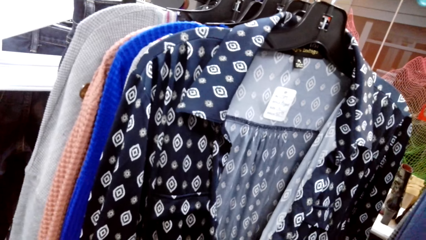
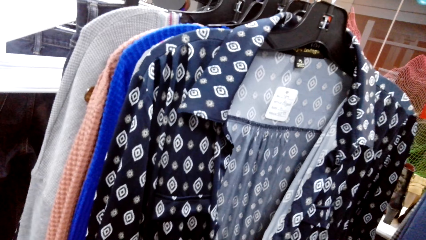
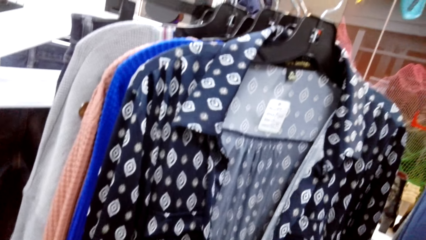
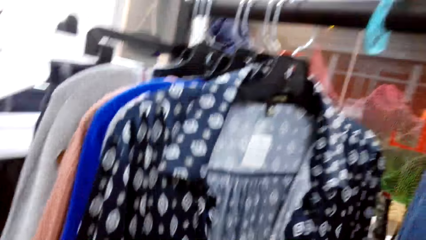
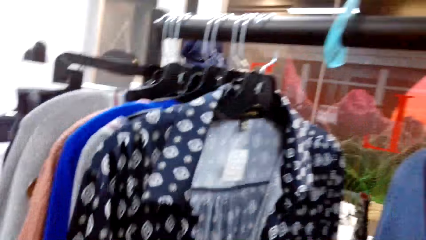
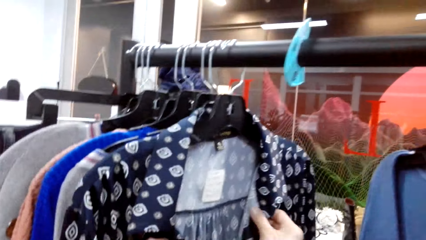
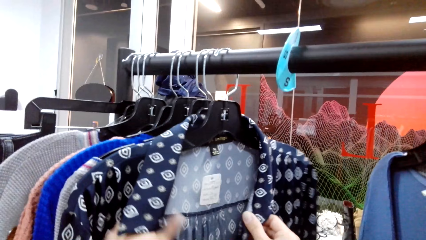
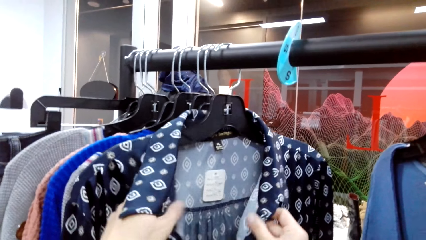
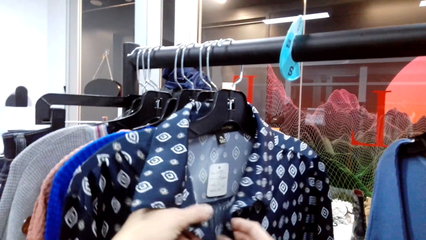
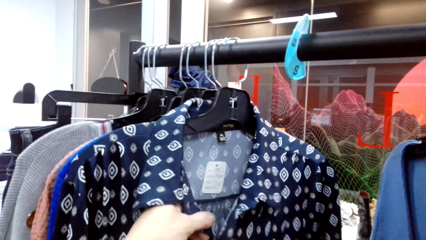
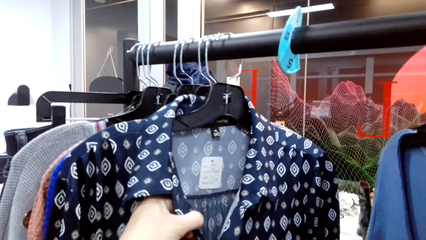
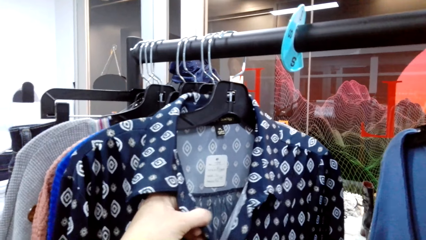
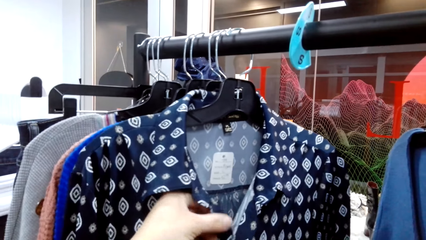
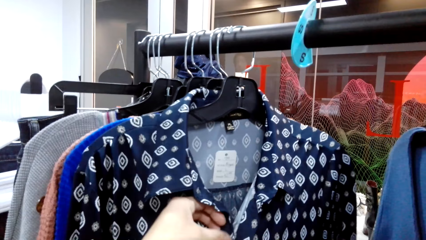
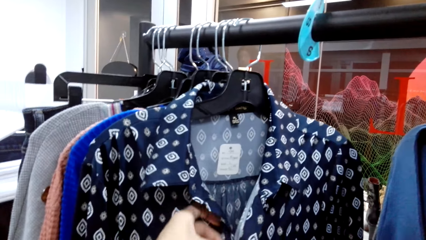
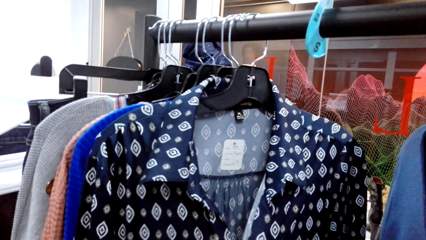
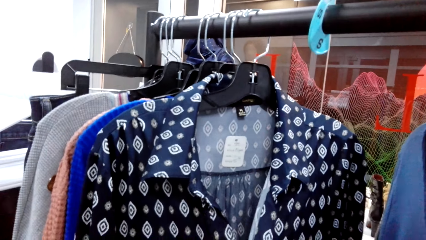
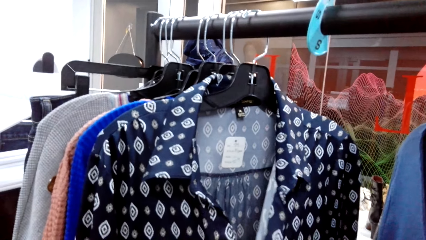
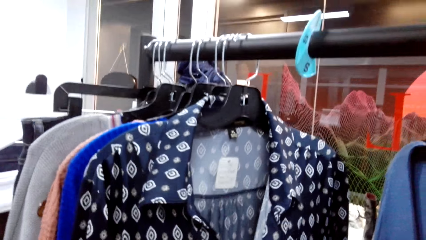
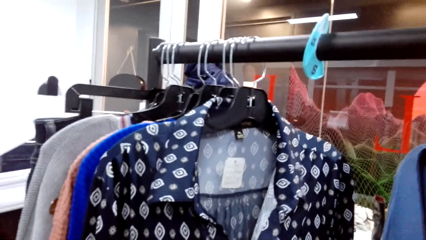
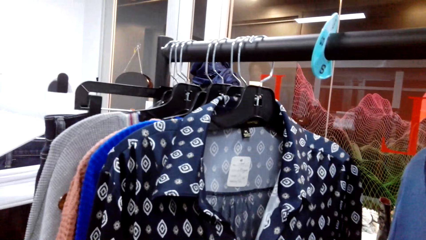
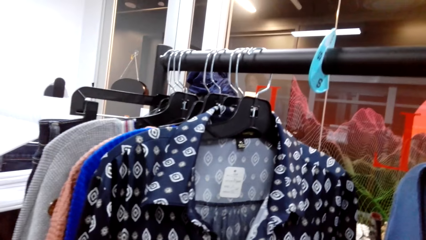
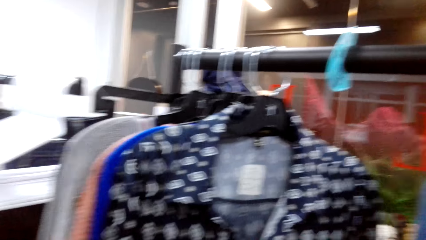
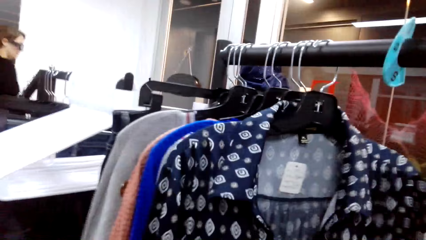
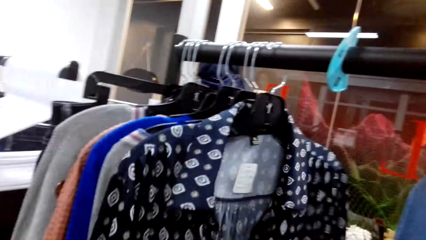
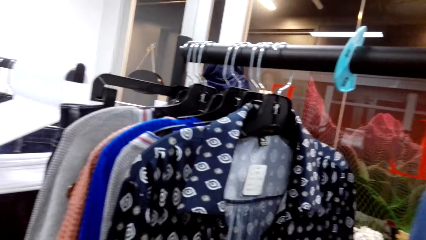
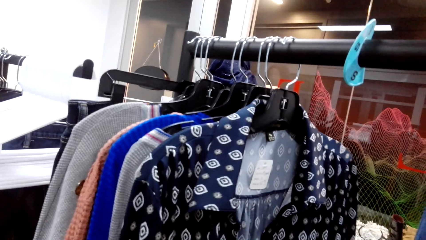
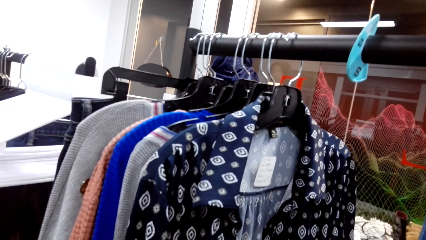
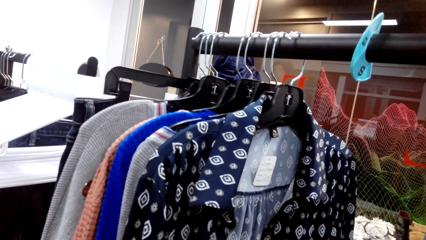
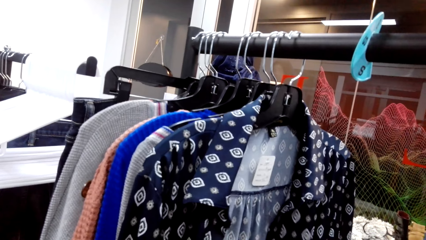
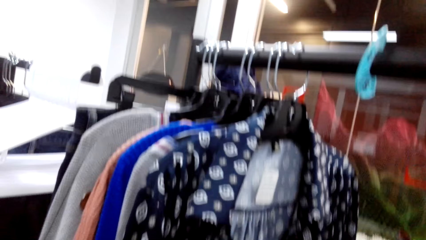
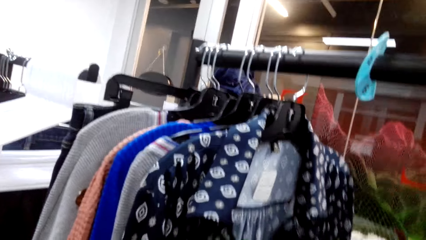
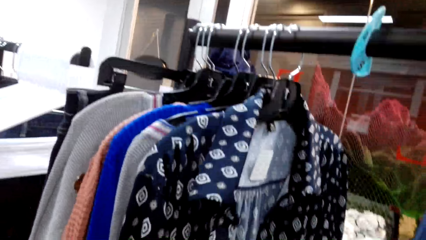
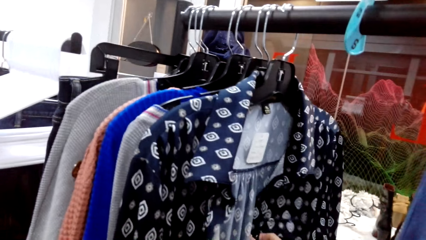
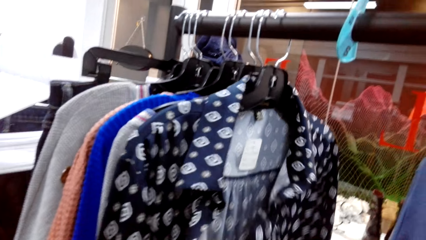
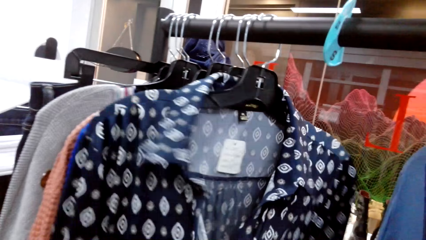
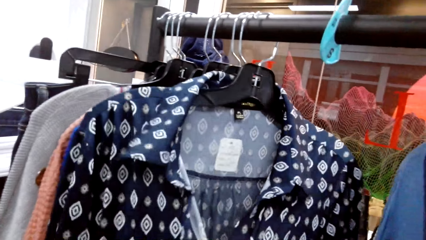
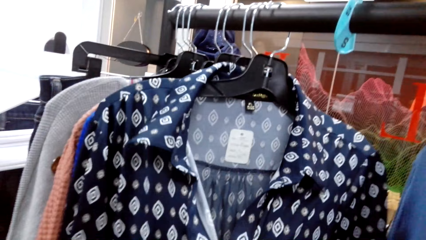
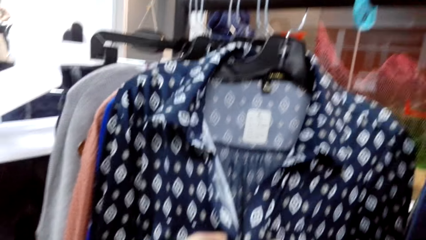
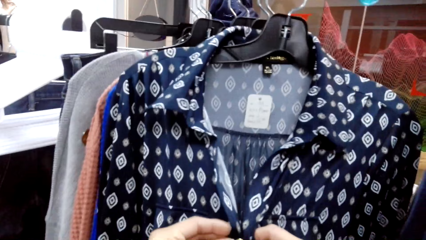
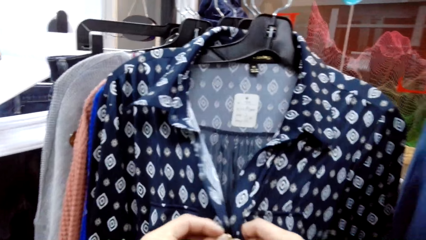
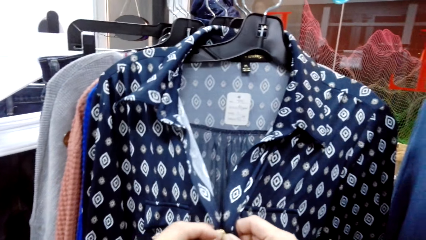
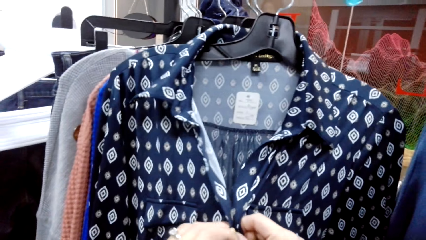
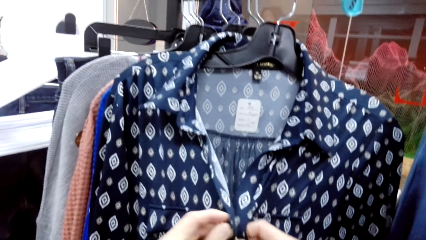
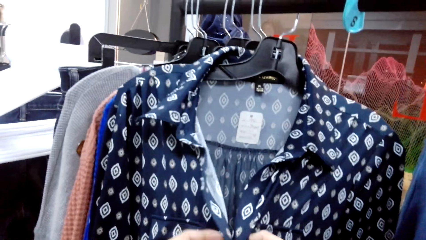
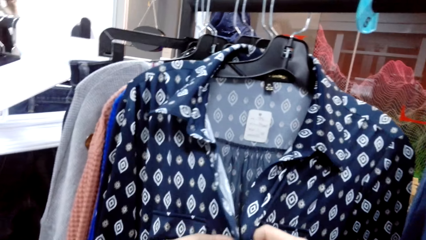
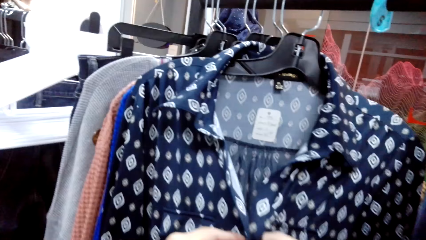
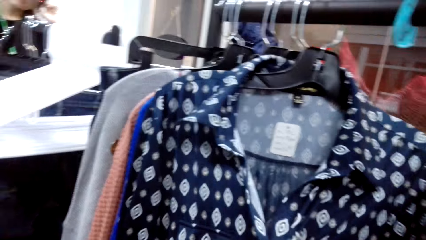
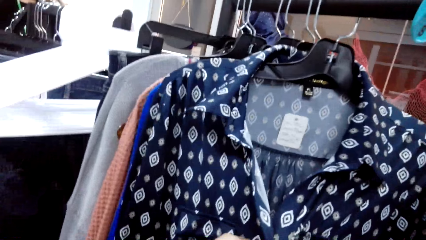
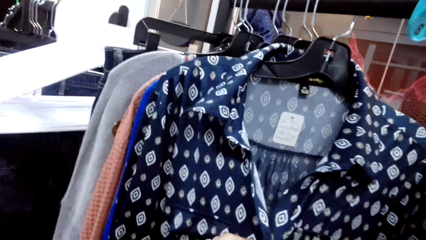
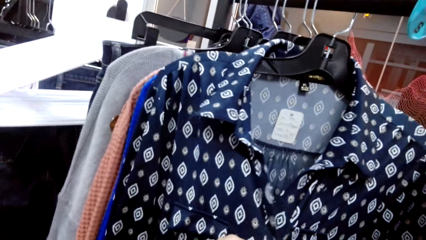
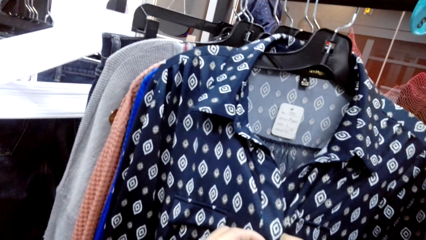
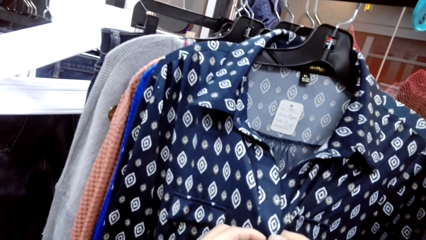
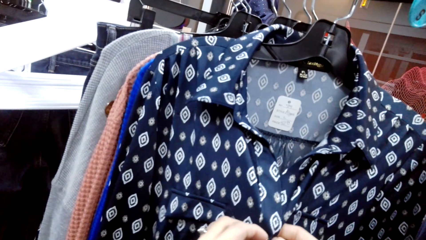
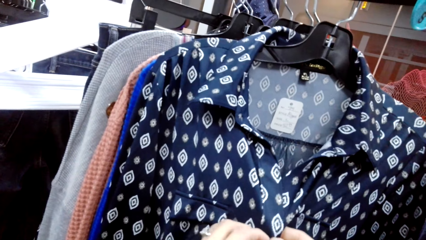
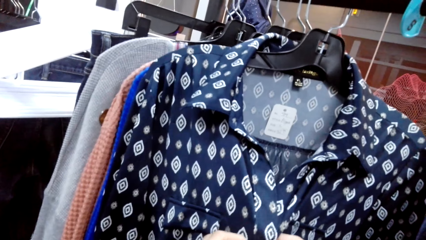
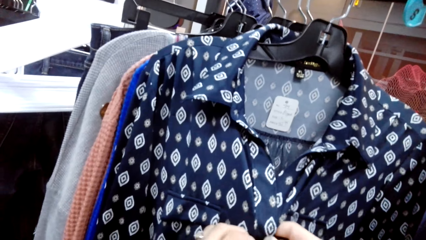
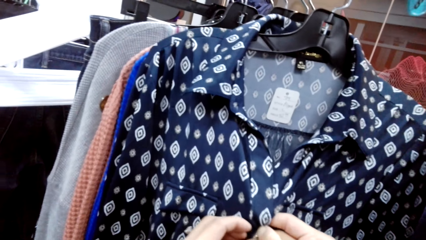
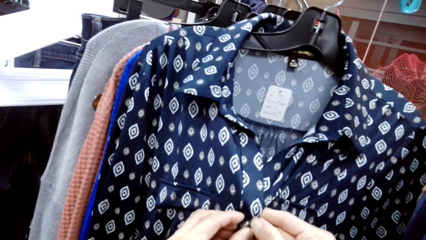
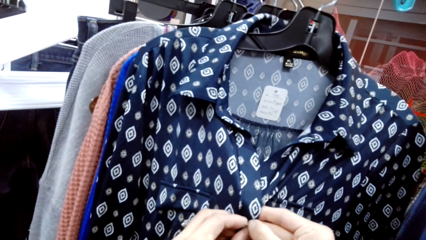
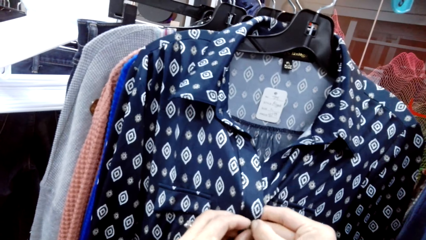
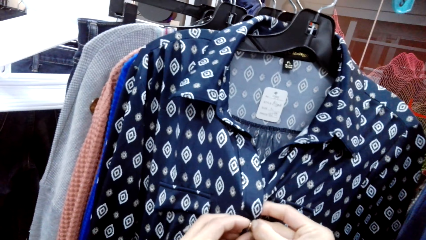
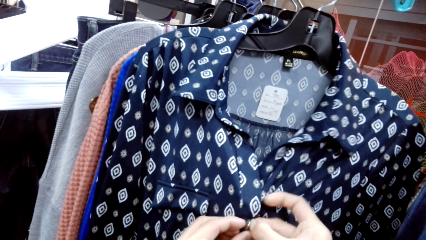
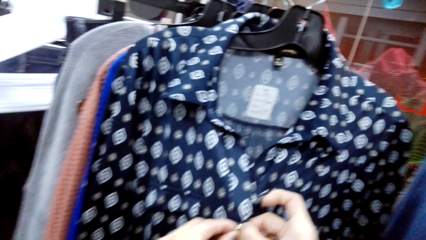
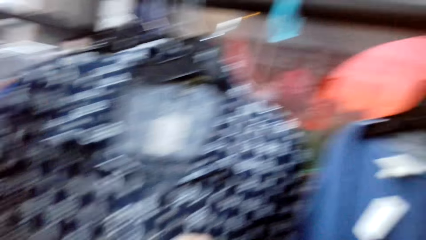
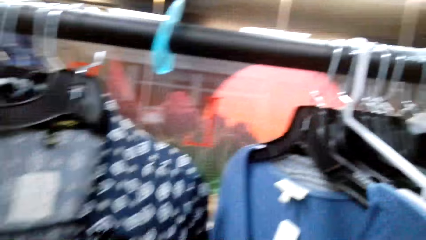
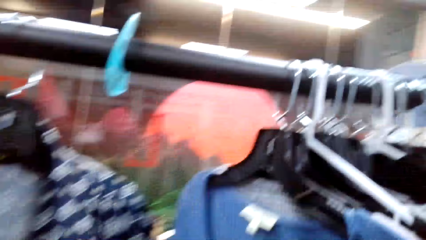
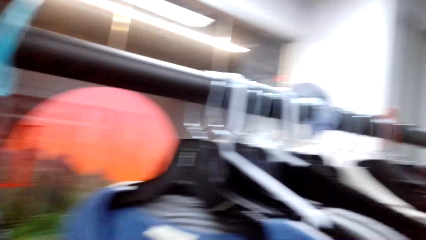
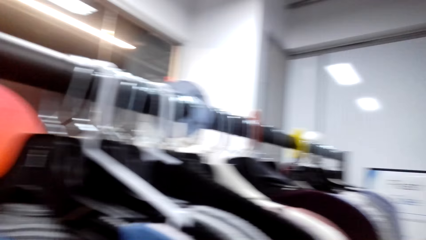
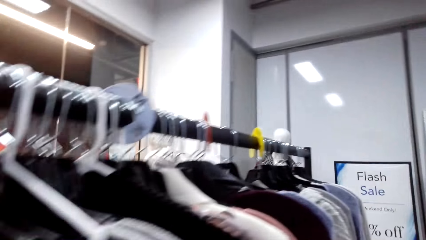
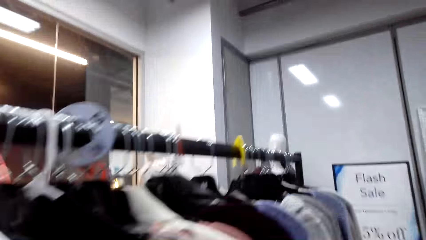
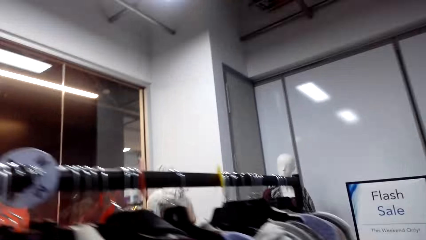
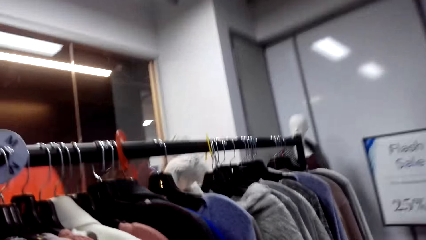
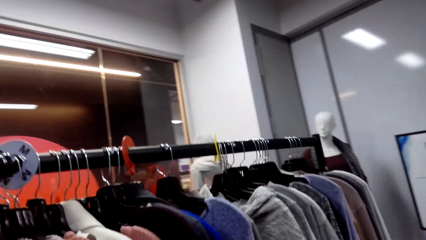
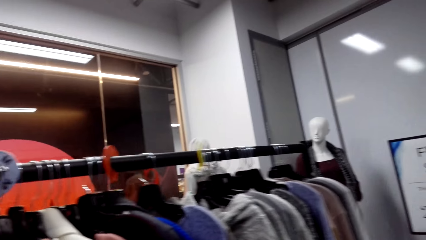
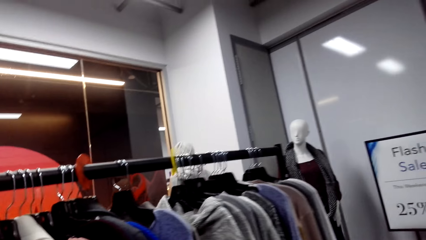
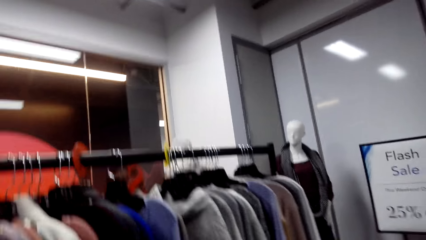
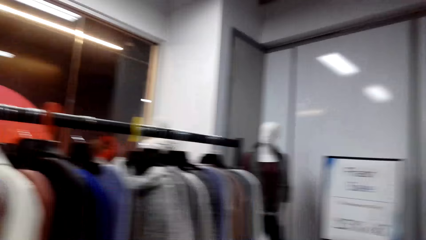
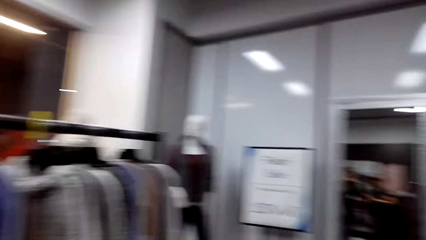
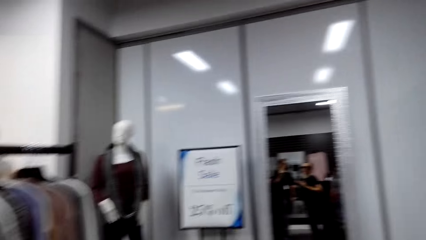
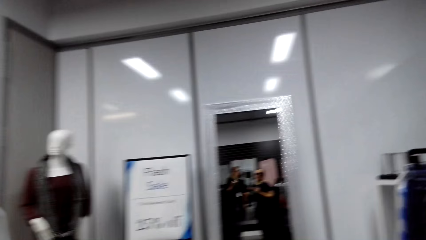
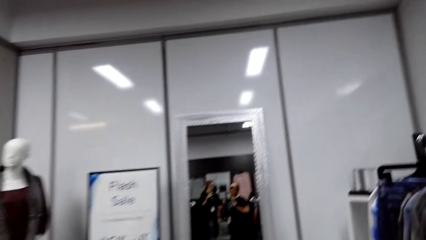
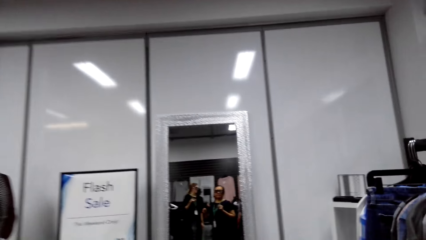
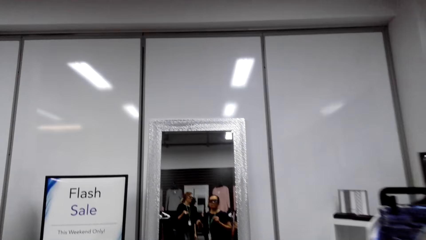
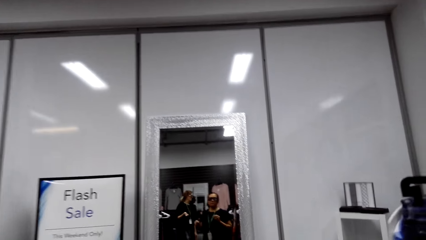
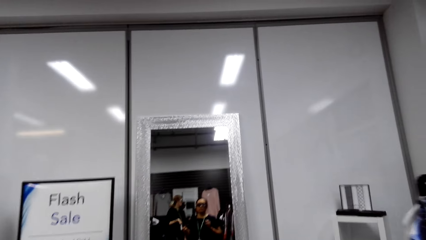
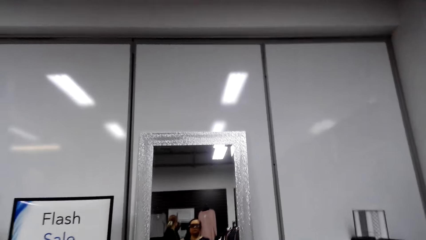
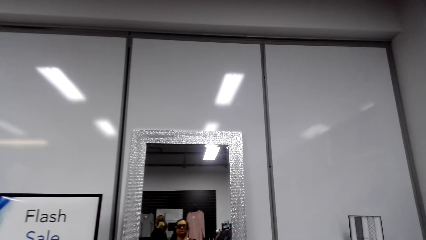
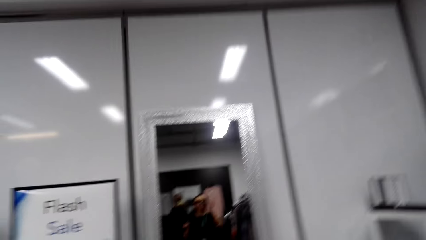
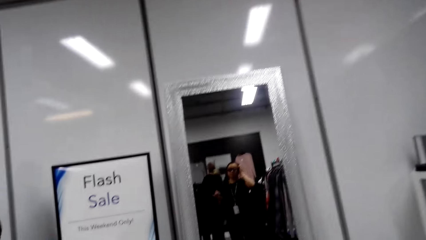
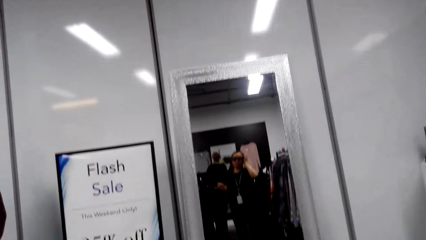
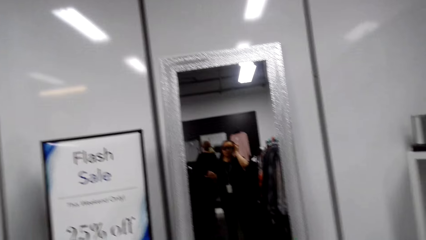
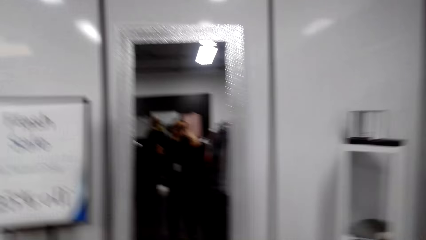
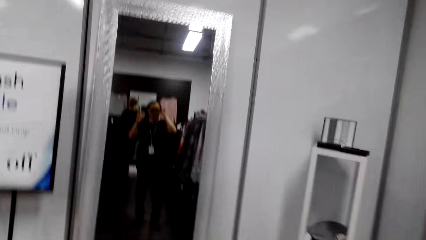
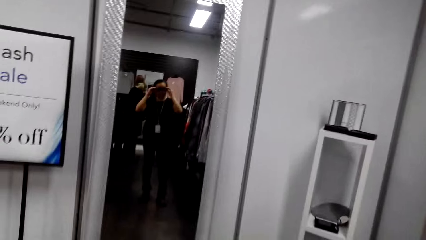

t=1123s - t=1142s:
A man talks. The camera wearer buttons the shirt. They talk. They walk around.
